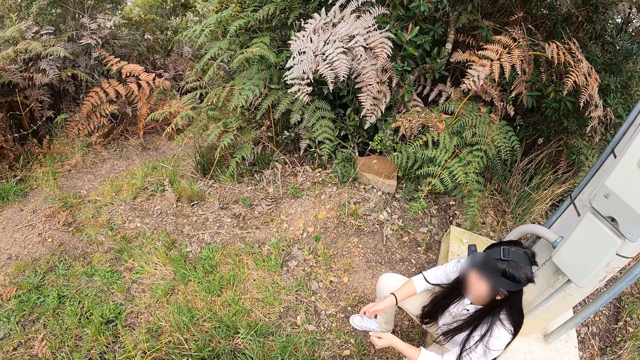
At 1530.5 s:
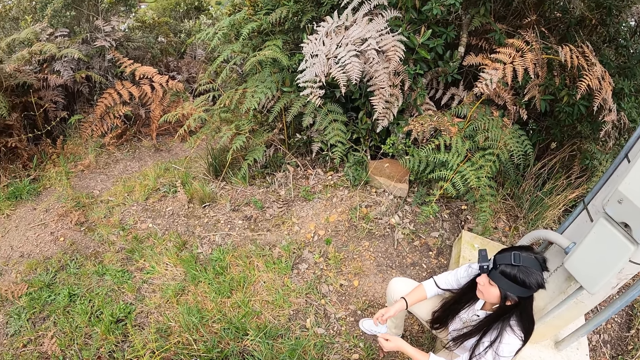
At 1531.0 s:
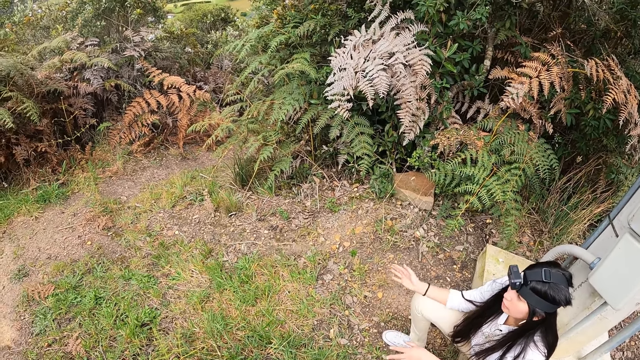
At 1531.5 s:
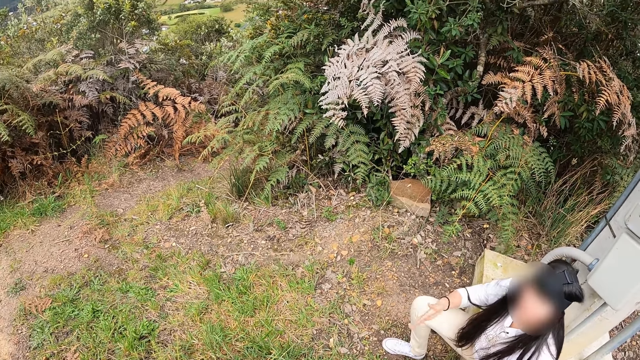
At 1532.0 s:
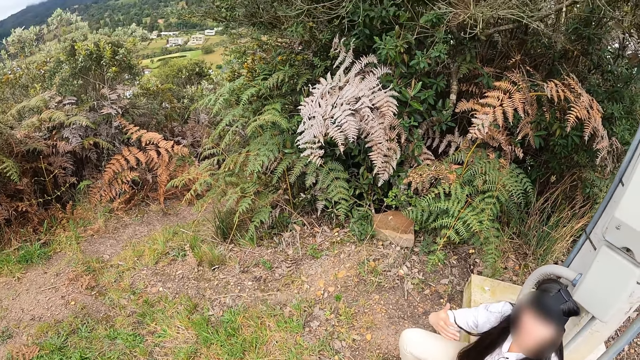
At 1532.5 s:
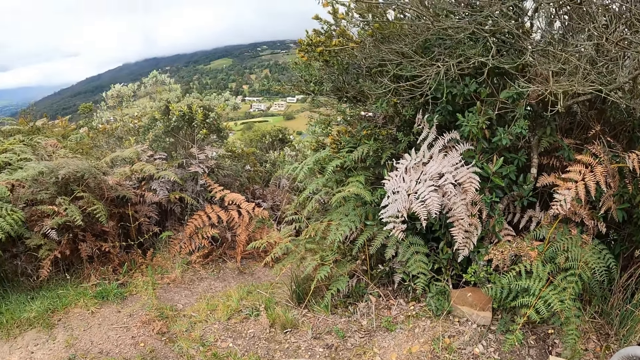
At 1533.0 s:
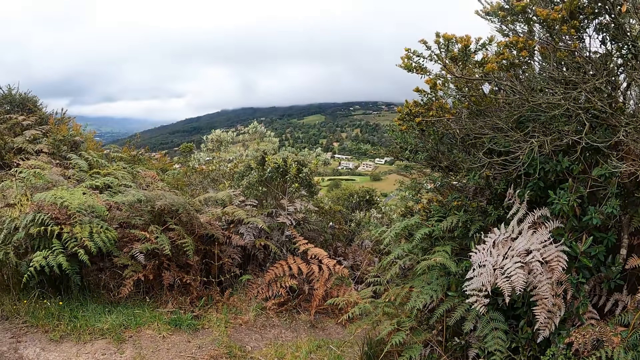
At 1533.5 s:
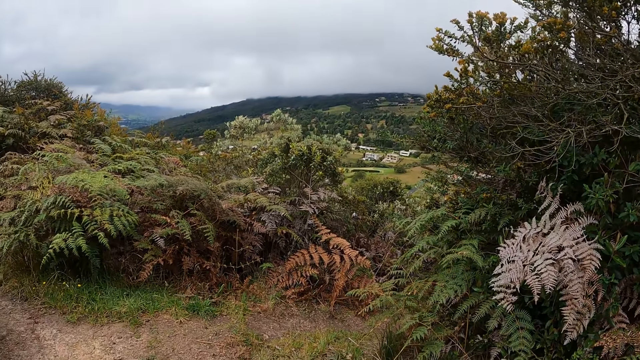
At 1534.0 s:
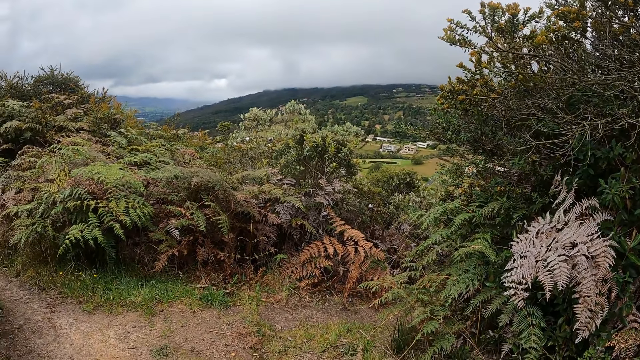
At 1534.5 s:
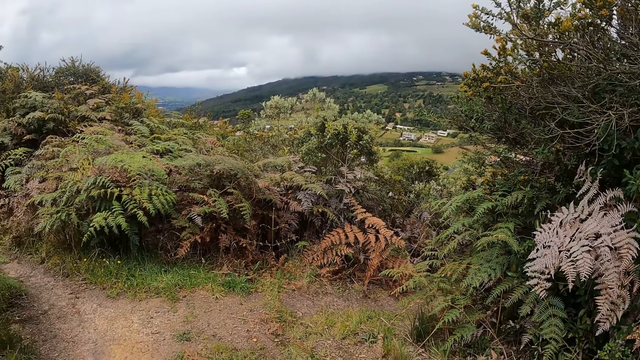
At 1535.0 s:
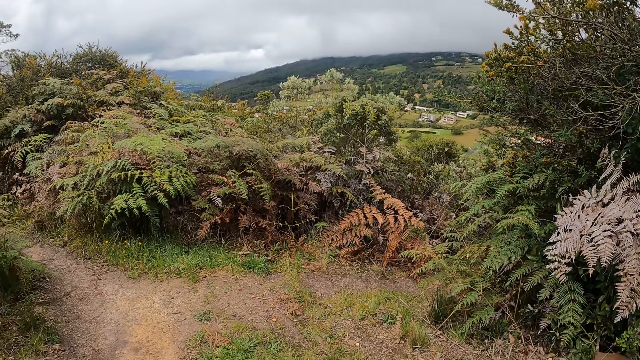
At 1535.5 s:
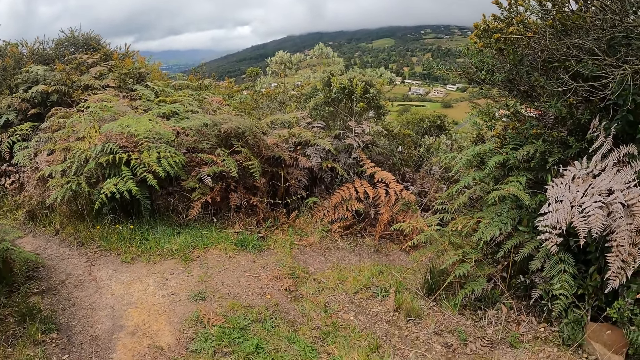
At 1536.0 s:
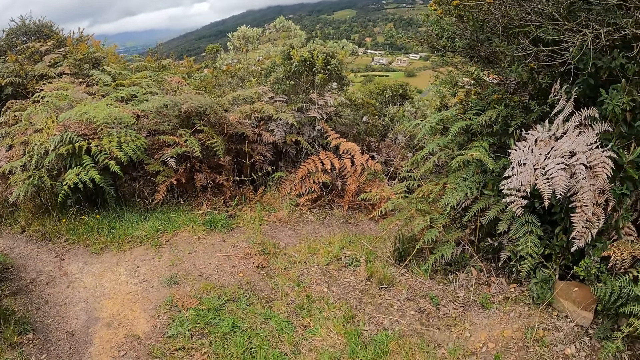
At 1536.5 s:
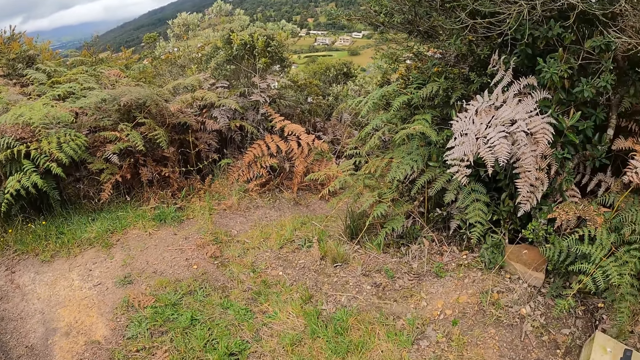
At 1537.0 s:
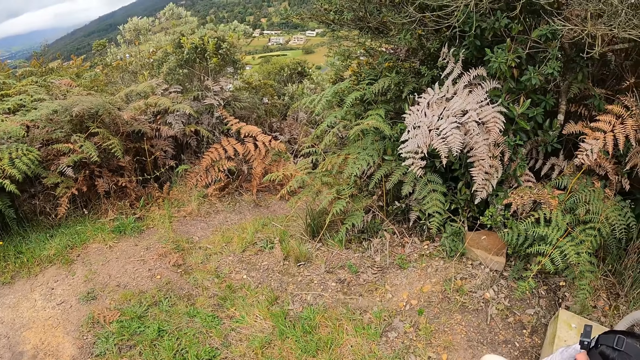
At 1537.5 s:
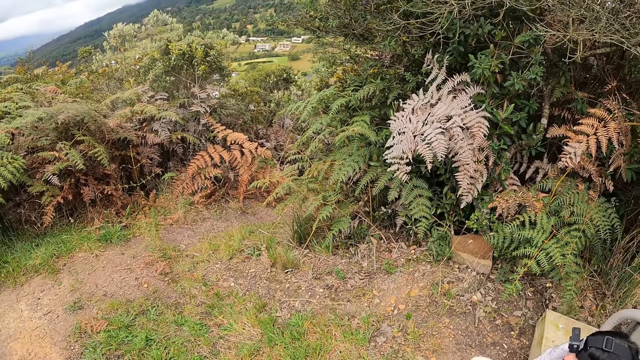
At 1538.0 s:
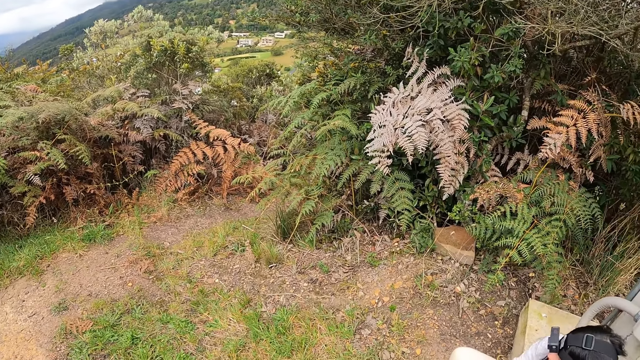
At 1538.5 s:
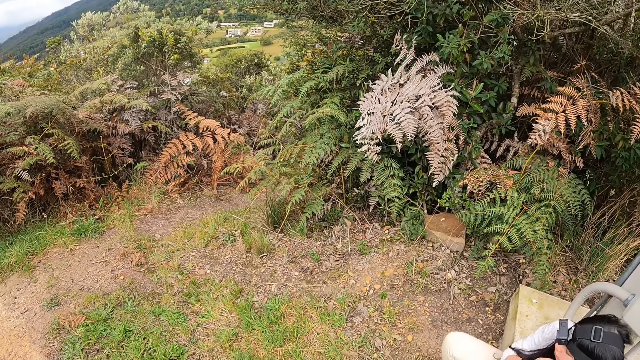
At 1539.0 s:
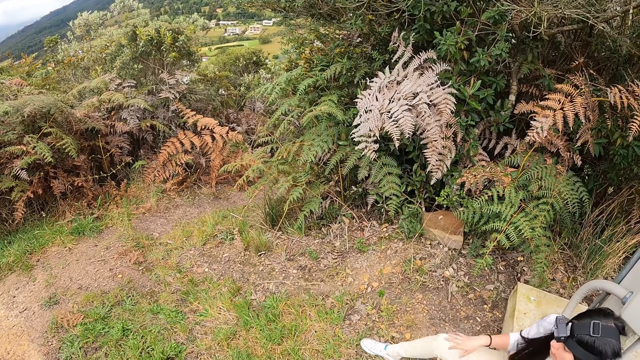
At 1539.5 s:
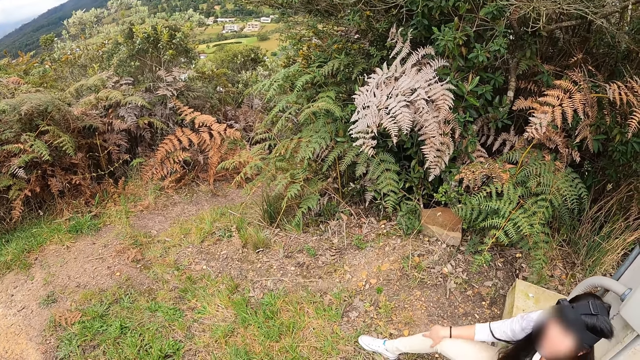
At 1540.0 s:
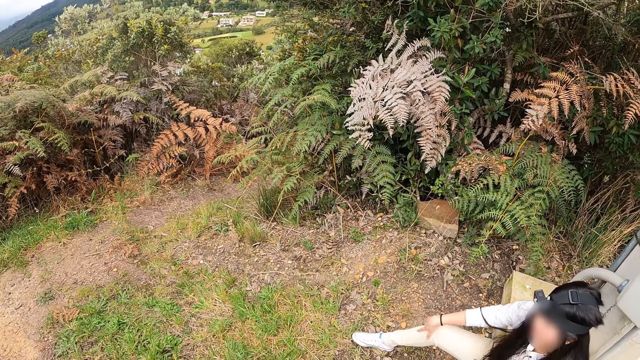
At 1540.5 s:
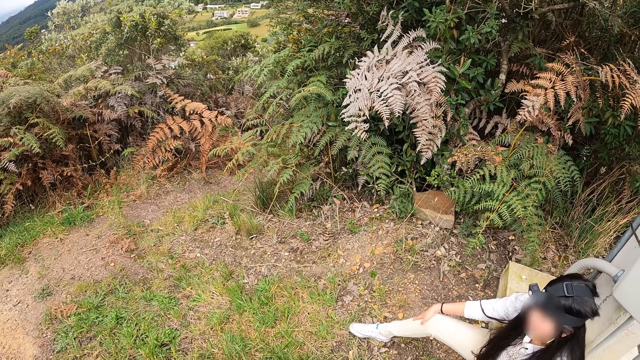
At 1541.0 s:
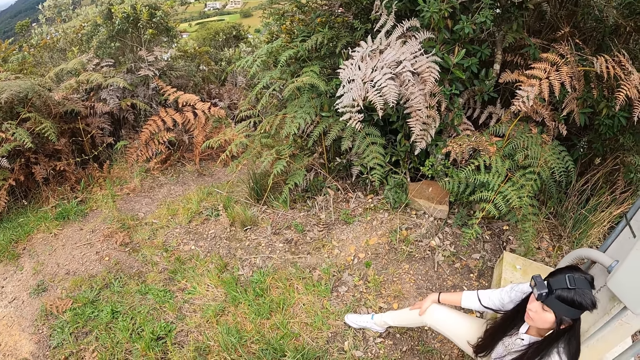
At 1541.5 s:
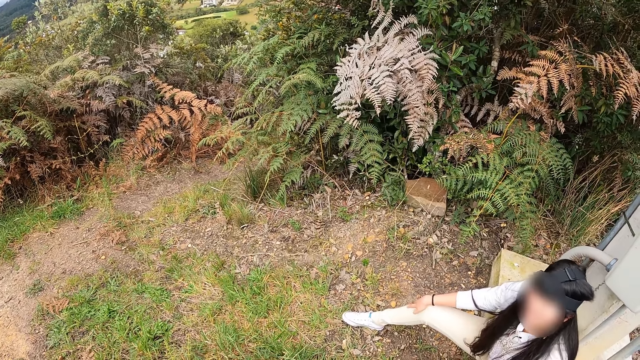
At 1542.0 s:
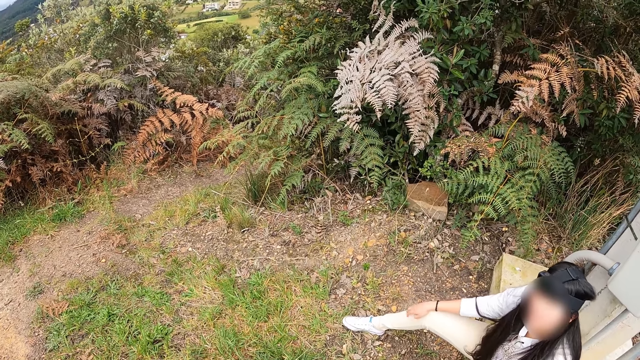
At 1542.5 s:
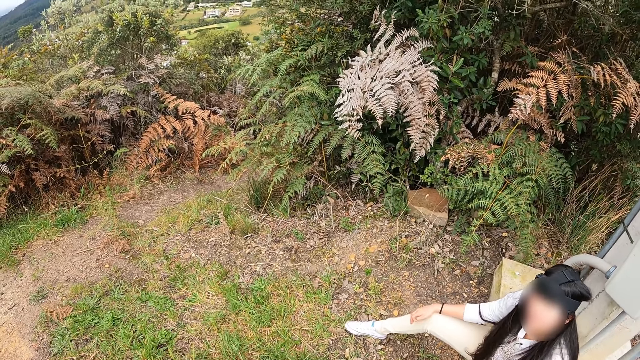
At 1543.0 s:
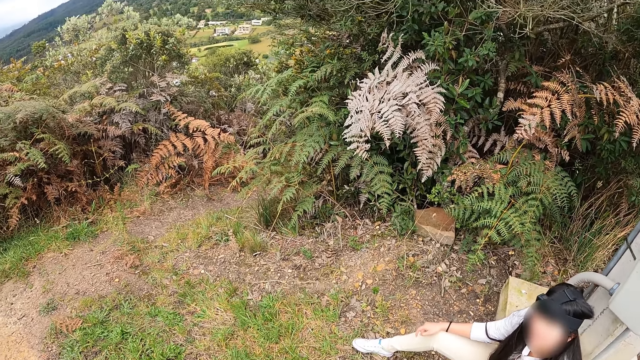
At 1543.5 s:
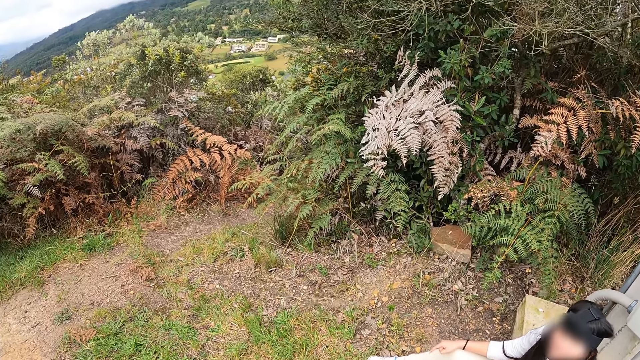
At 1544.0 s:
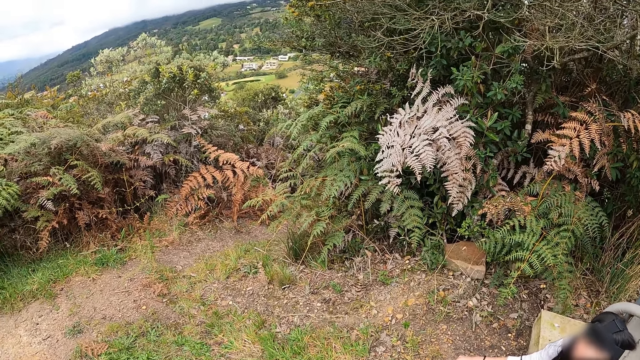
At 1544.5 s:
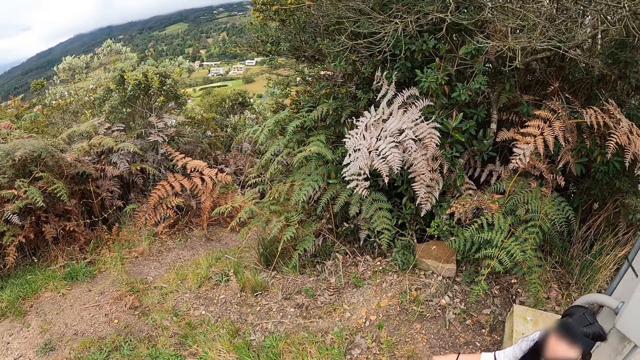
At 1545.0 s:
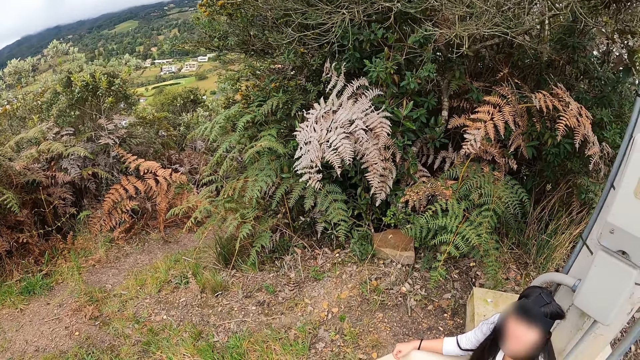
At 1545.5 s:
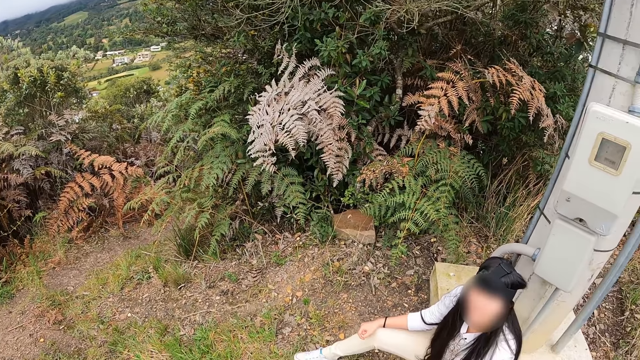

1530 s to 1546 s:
A lady converses with the camera wearer. The camera wearer looks around the thicket. They stare at the lady.

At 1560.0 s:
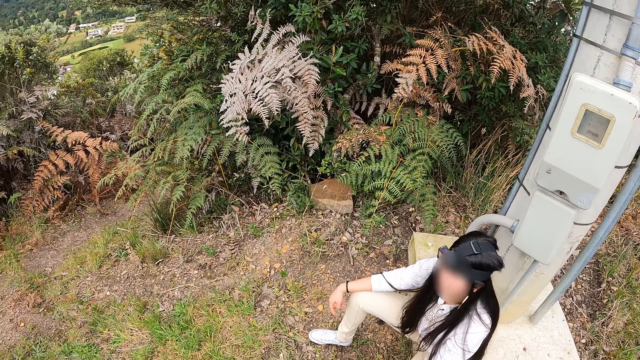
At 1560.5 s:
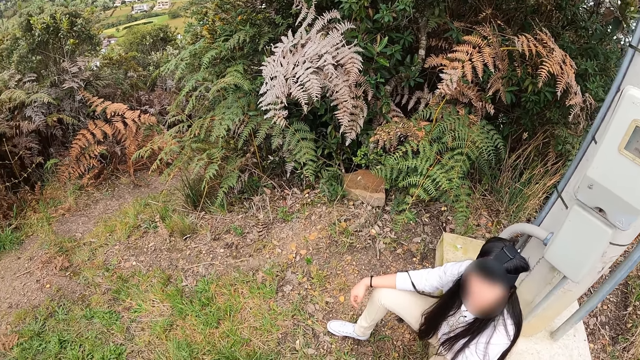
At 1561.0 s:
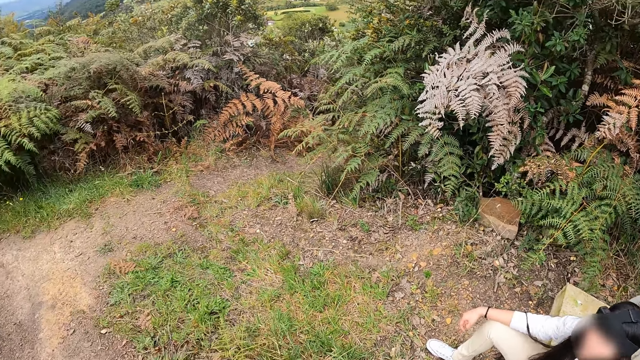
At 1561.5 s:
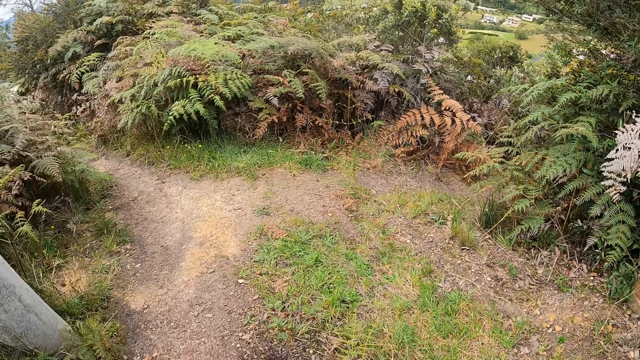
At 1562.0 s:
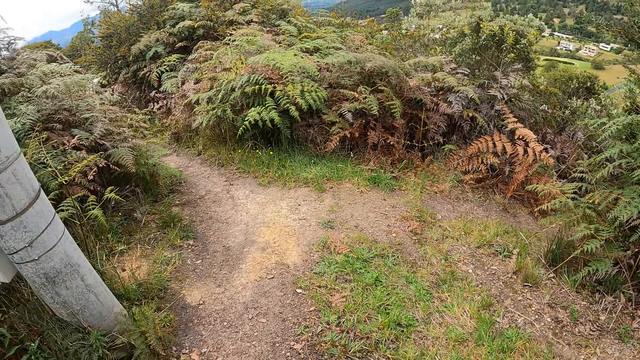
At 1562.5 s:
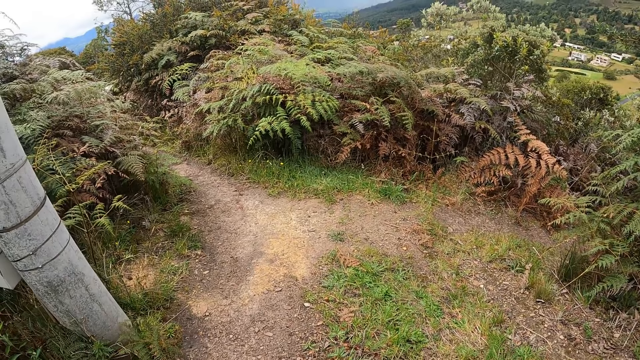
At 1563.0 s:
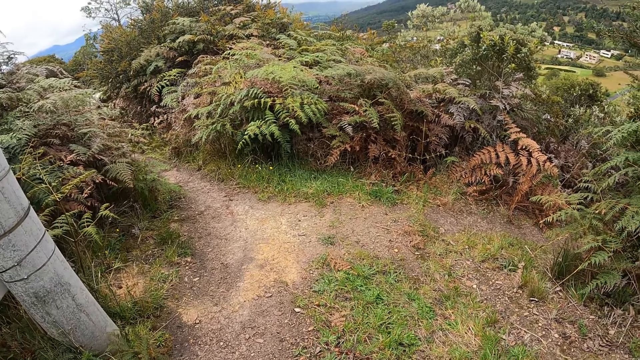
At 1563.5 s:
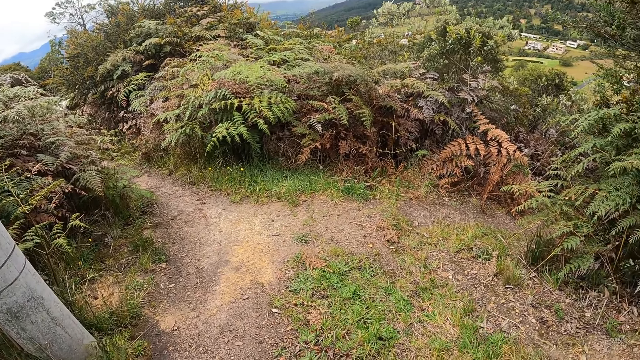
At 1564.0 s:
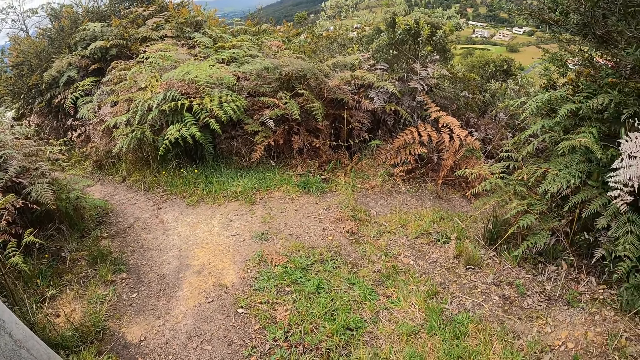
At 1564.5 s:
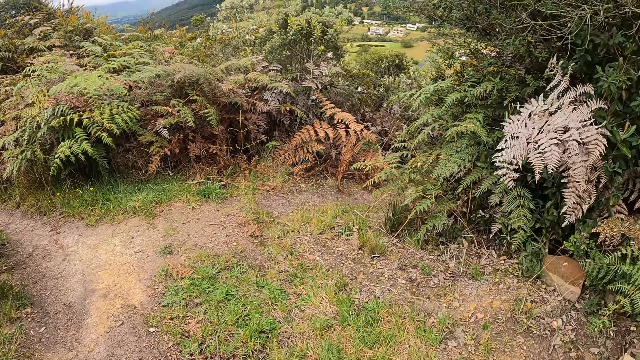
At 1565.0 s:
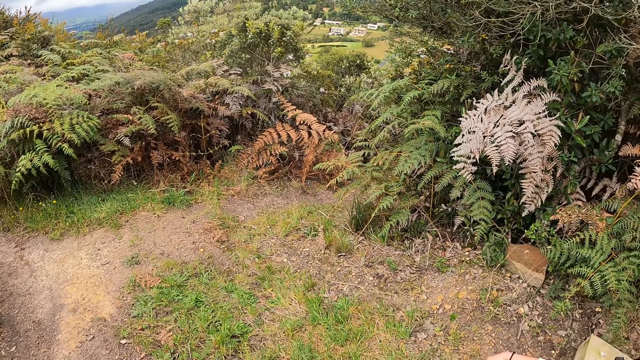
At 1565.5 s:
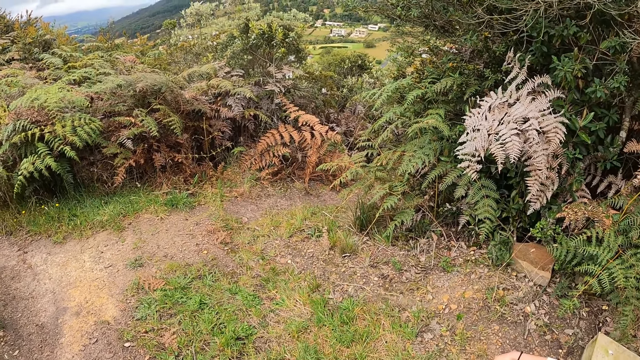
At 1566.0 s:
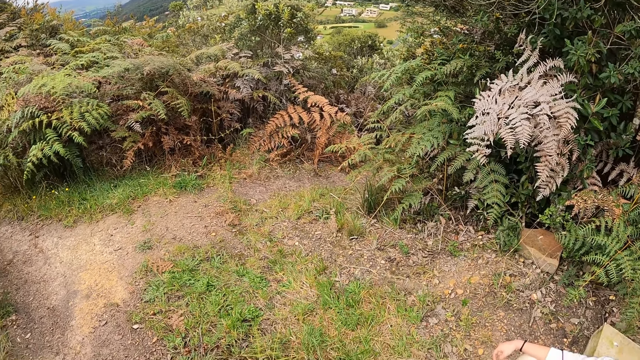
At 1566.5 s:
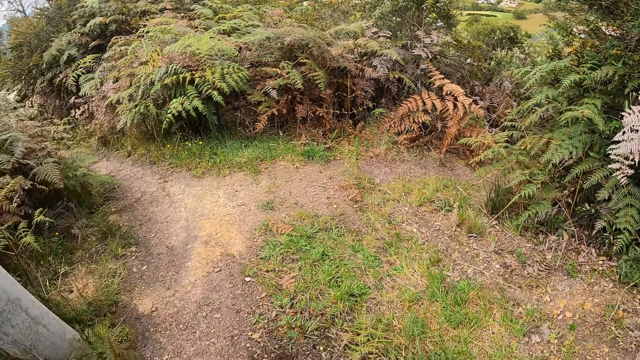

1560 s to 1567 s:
The camera wearer looks around the thicket.
